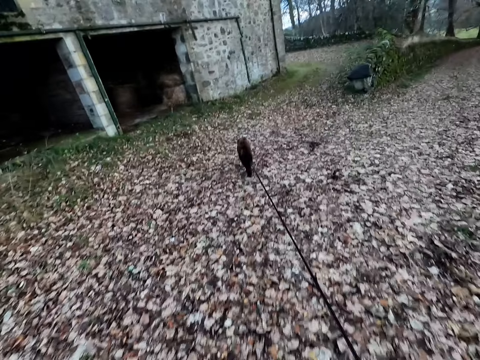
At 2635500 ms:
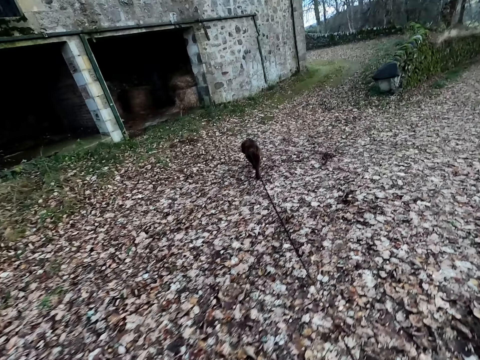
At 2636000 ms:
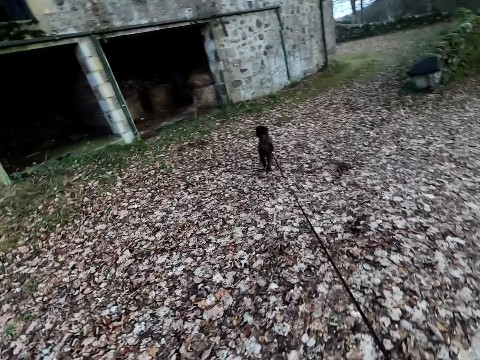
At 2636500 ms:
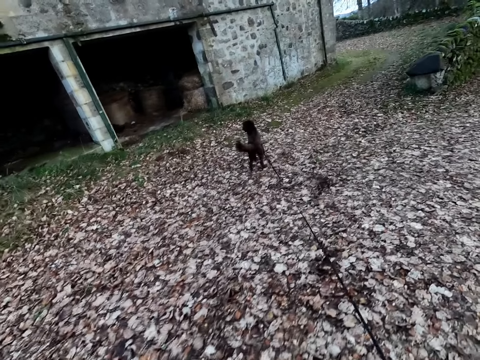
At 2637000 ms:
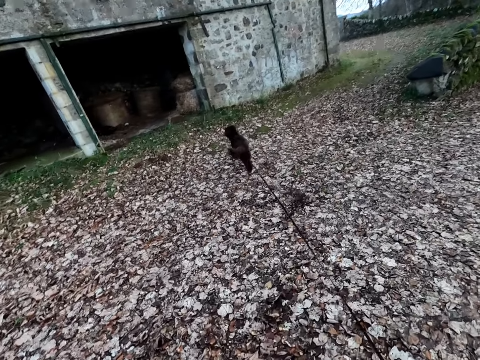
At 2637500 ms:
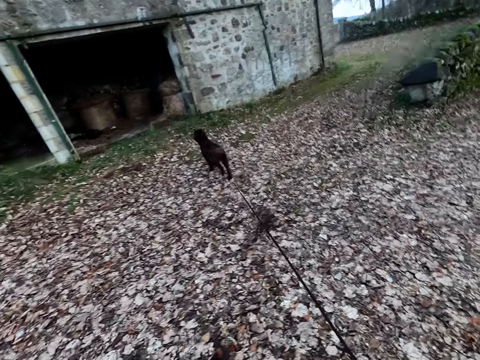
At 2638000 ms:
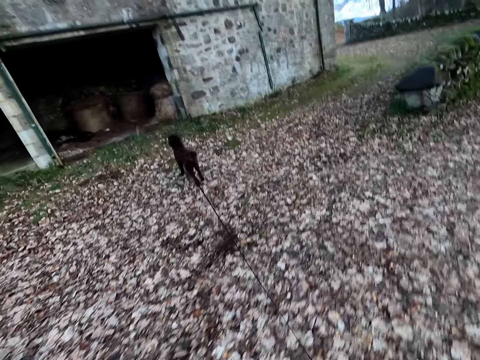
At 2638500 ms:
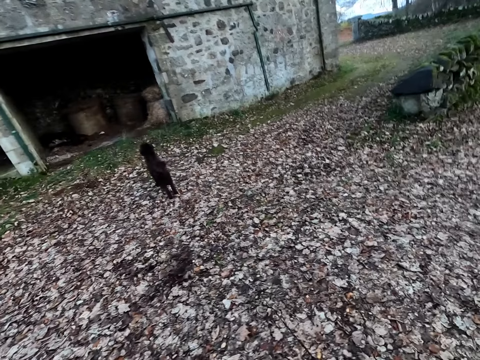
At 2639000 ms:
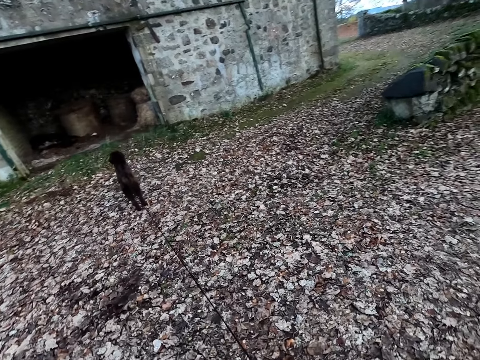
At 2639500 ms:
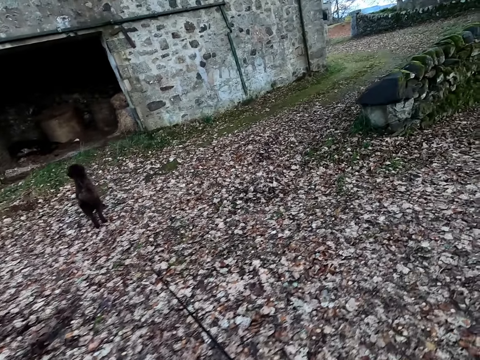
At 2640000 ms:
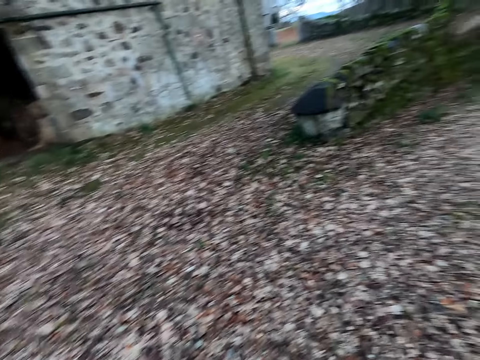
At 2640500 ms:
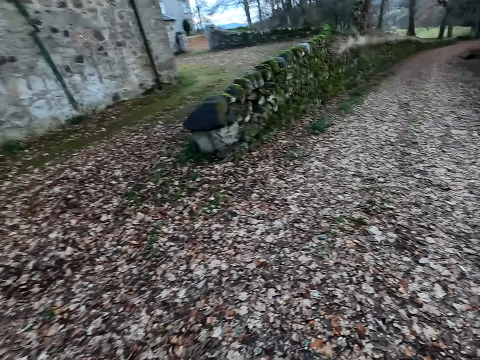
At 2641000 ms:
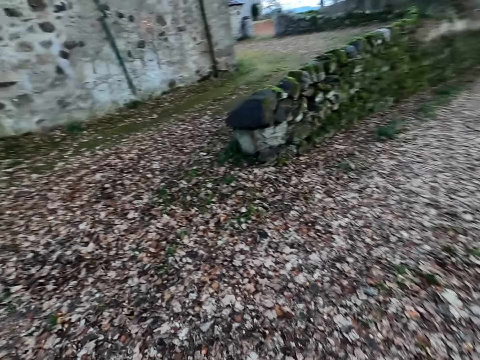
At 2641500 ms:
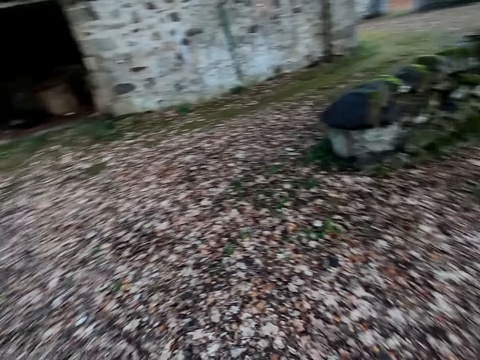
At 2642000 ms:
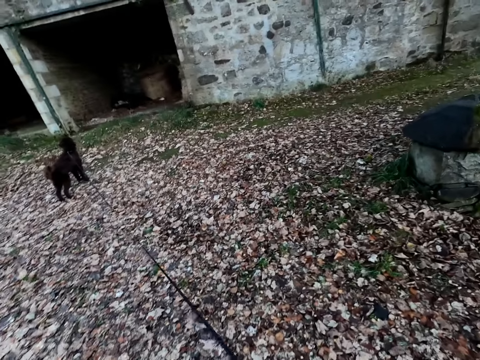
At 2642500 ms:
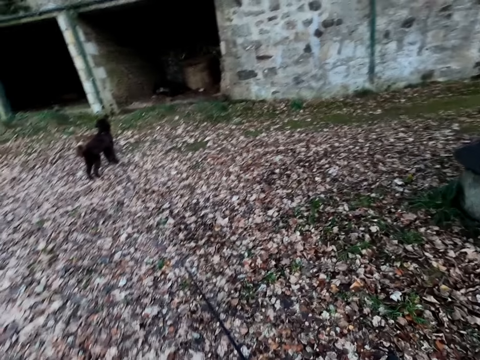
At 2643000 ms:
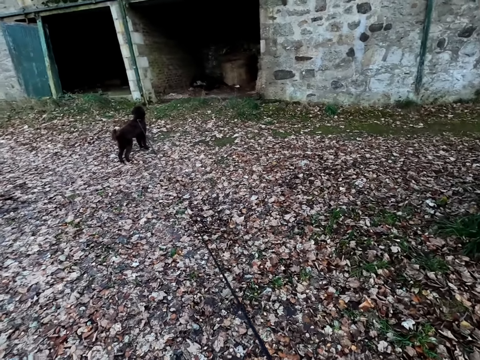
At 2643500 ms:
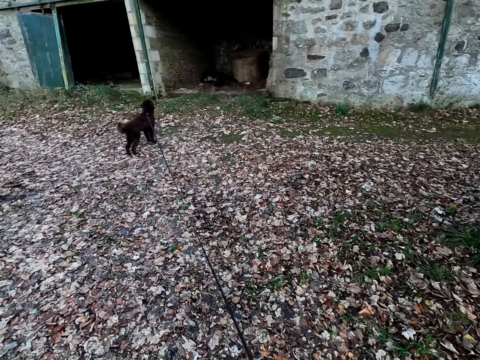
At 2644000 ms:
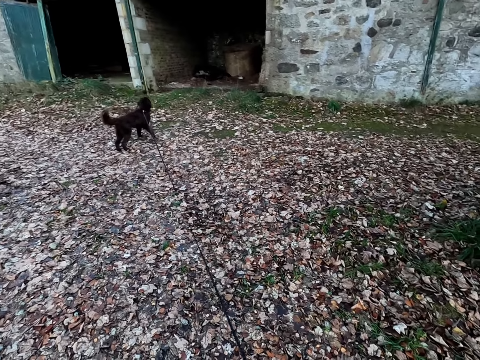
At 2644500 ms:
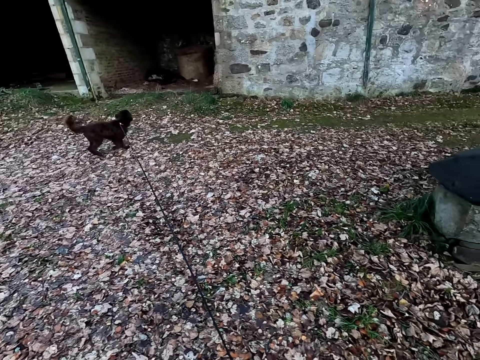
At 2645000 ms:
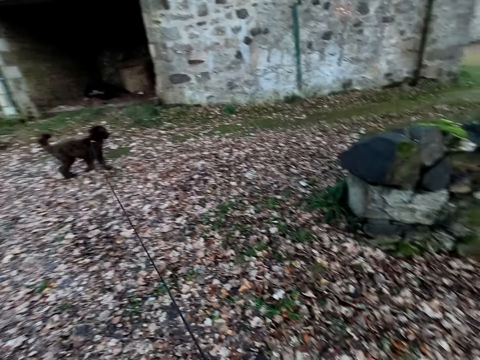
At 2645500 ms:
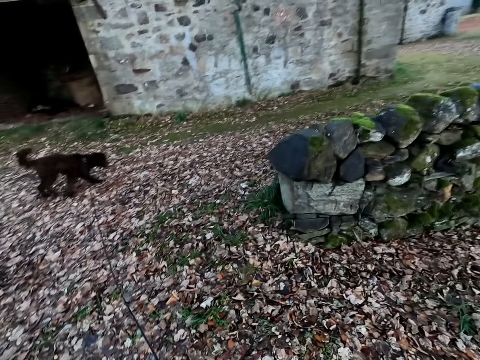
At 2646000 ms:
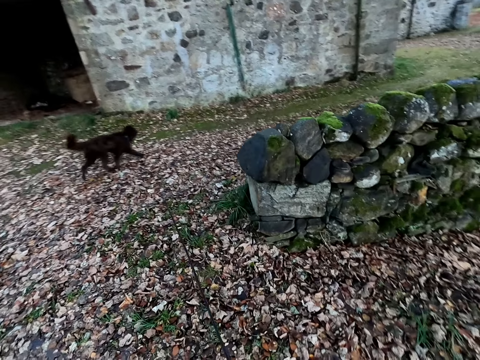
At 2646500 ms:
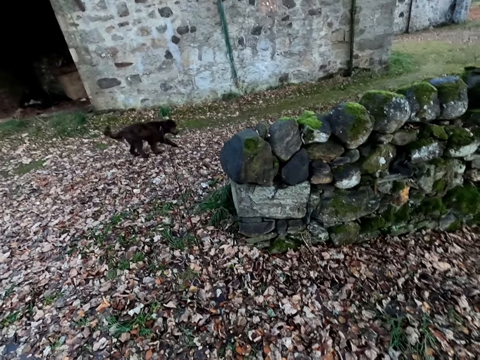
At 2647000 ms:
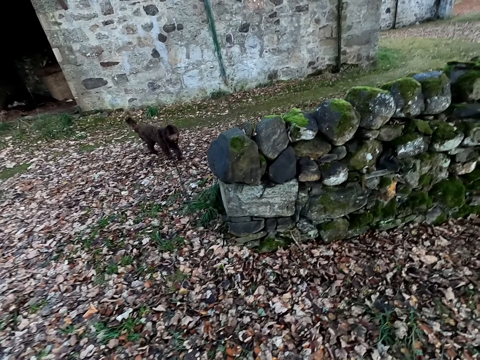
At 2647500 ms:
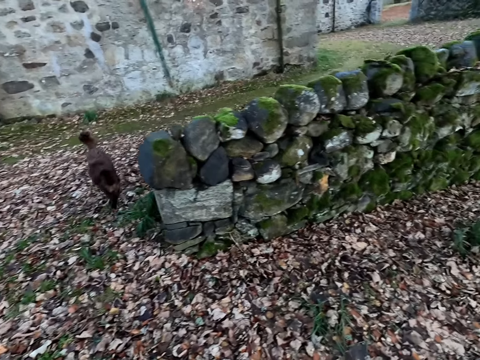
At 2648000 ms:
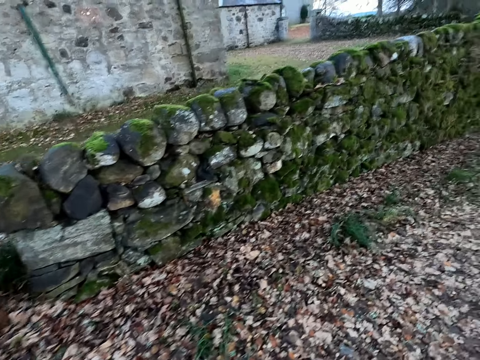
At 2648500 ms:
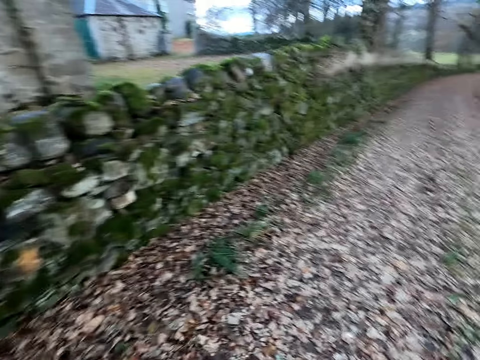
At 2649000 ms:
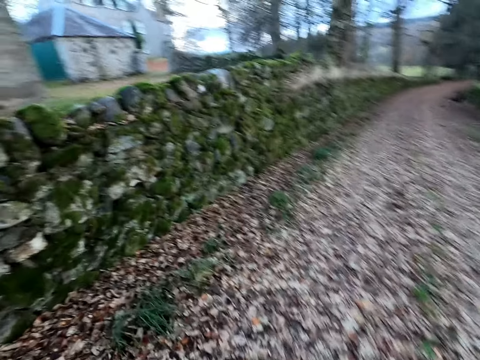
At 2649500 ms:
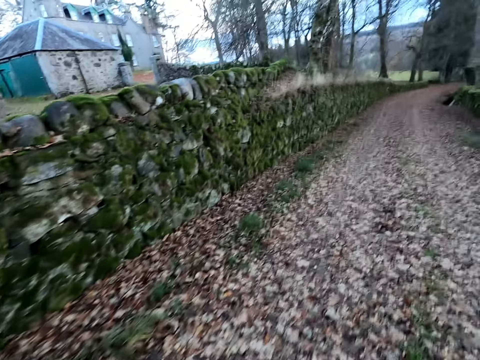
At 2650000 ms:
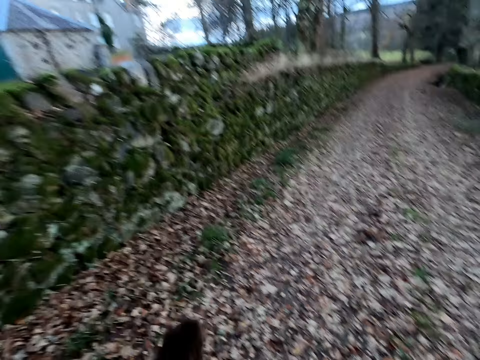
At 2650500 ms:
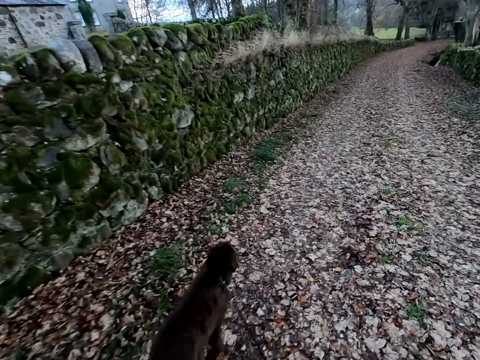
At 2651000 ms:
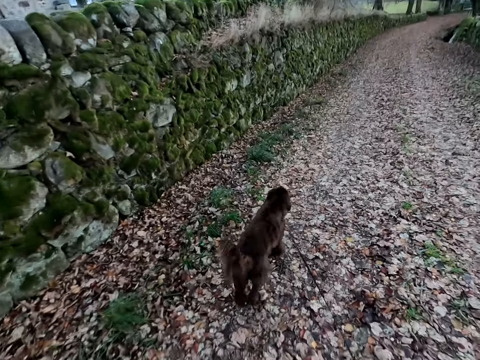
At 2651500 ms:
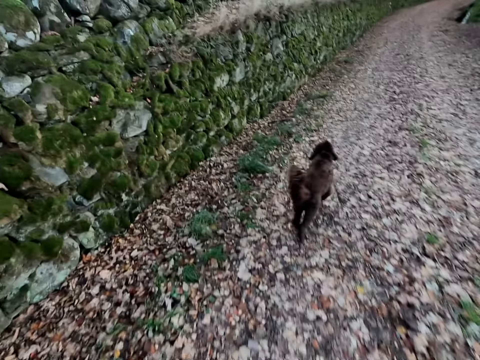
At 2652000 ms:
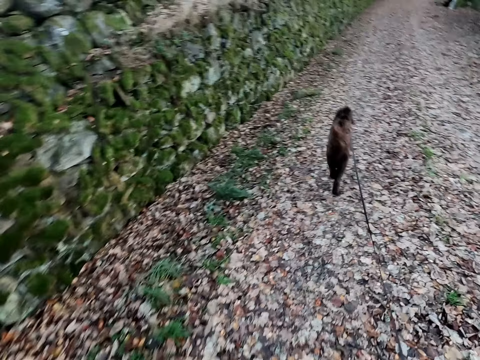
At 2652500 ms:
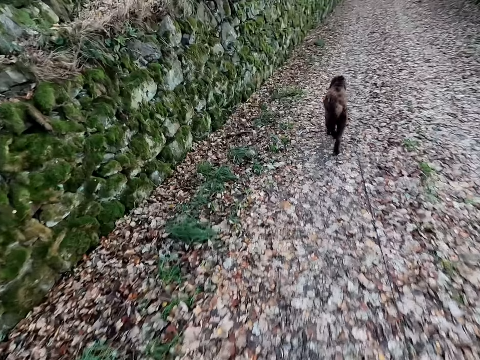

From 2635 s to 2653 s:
The camera wearer stands and instructs the dog. They call the dog. The dog walks in the field. The camera wearer walks in the field.

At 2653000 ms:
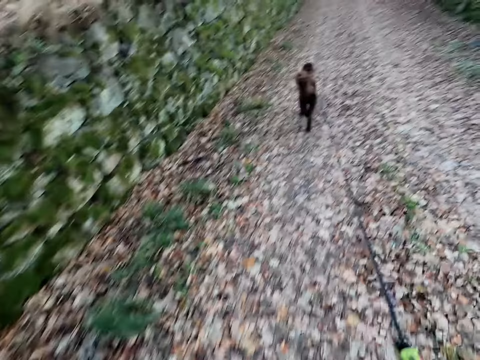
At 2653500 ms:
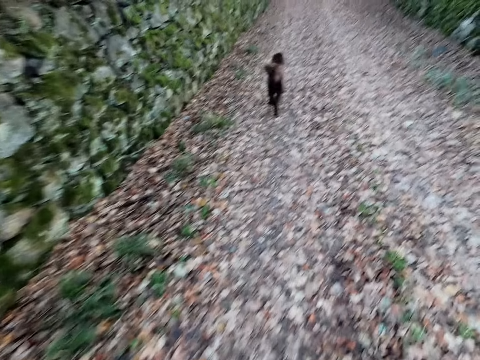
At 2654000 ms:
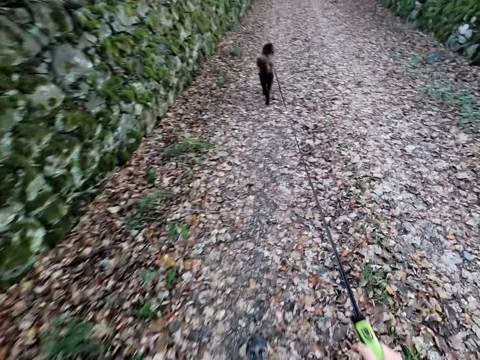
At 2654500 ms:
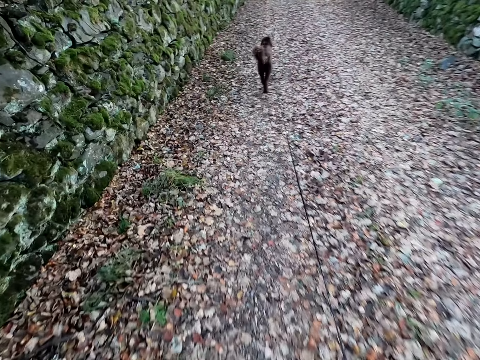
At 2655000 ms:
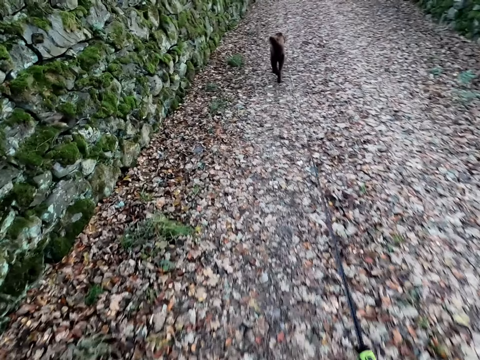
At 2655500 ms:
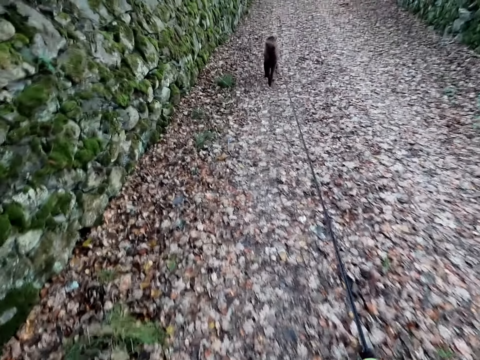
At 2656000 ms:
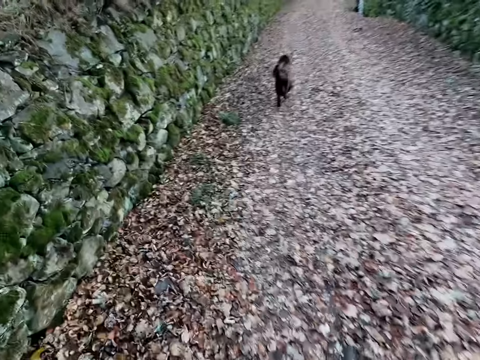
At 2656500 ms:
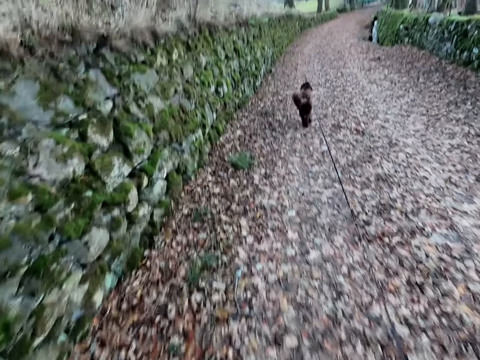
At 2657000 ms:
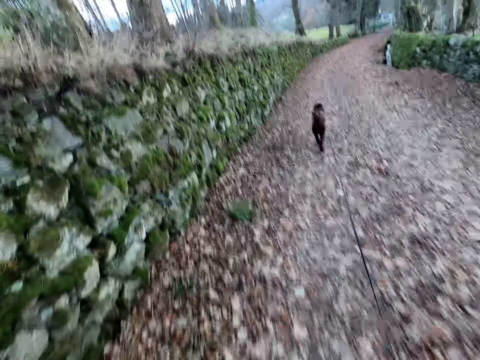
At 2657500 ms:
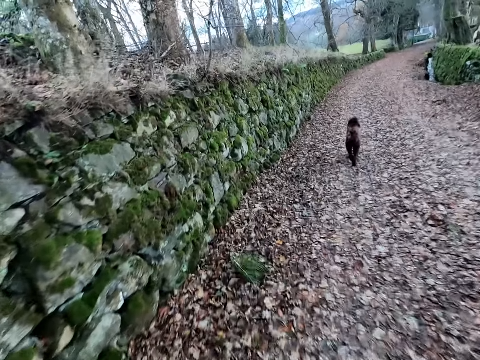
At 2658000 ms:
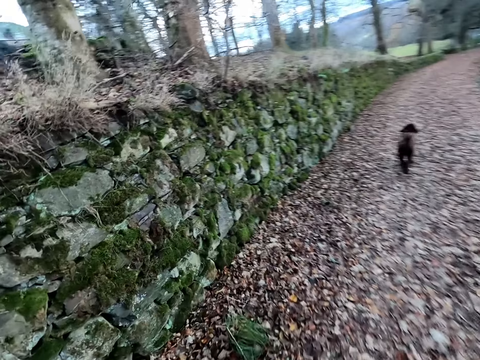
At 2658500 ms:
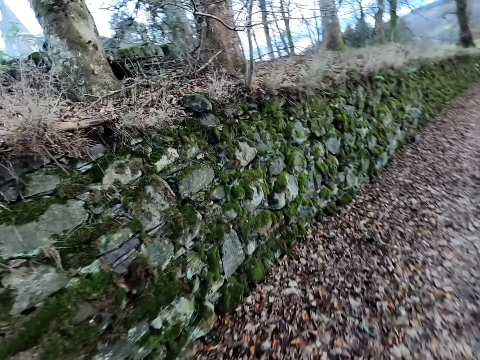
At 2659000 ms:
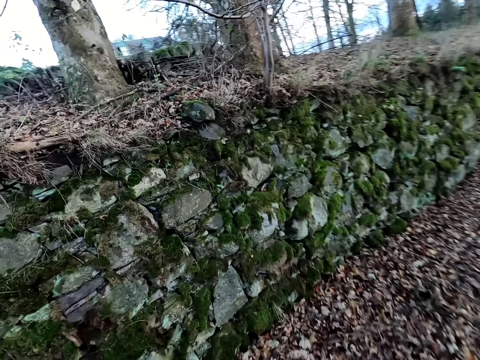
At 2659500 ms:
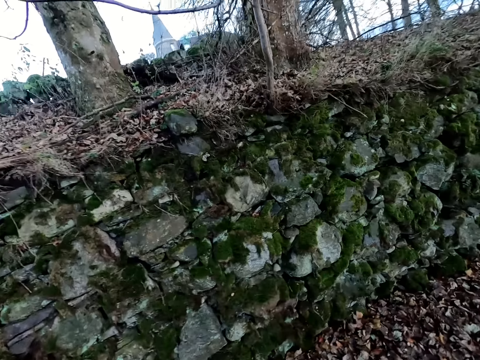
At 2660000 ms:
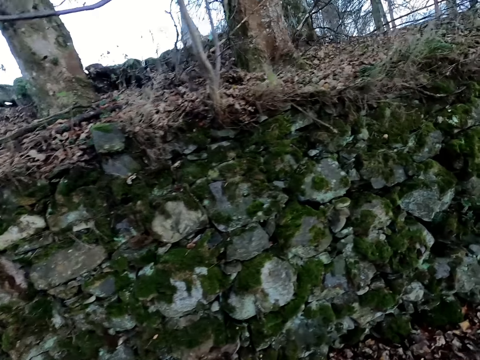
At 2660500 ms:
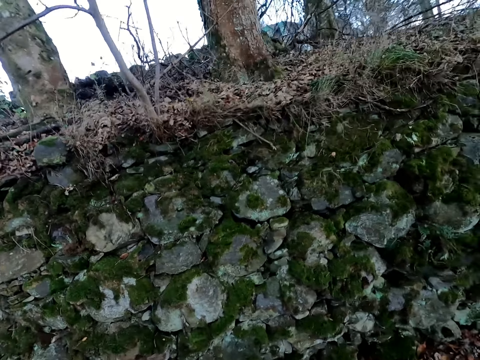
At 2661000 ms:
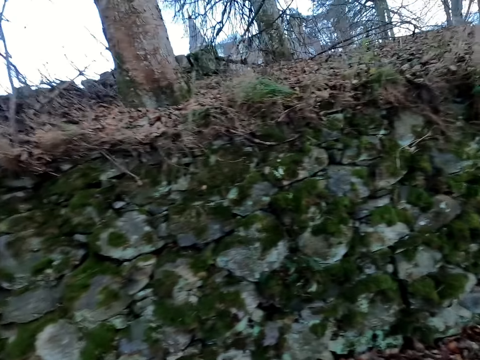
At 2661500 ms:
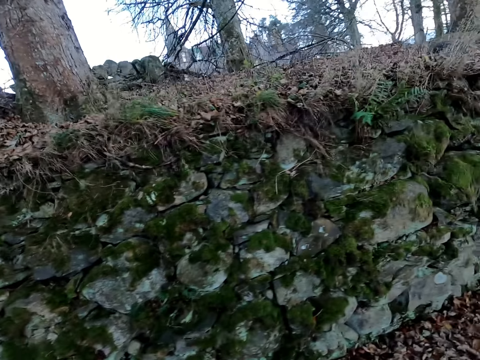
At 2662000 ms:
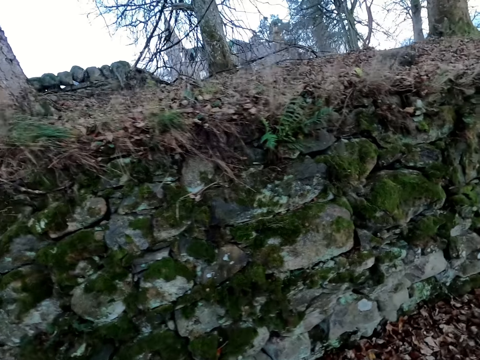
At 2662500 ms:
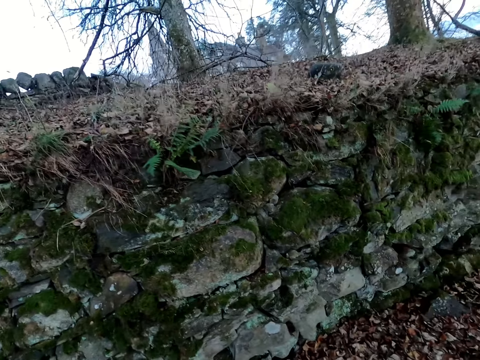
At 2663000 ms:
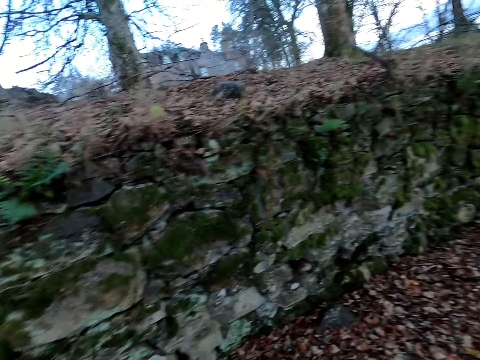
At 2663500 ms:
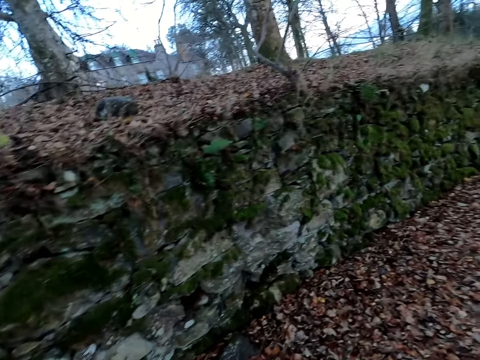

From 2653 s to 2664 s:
The camera wearer looks around while walking.
